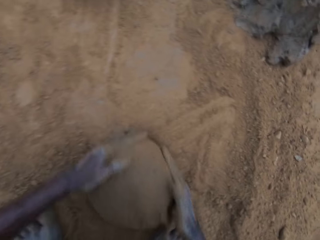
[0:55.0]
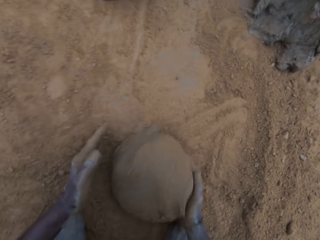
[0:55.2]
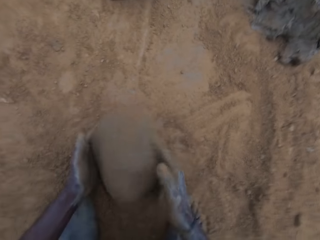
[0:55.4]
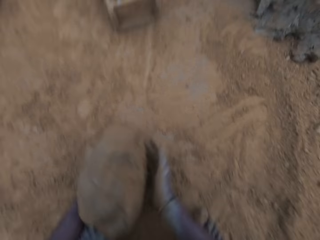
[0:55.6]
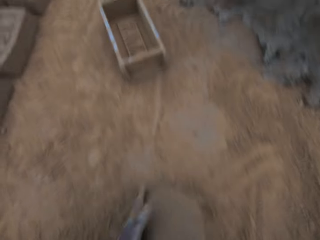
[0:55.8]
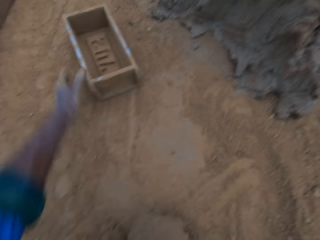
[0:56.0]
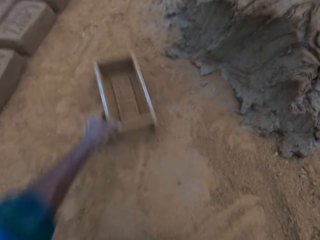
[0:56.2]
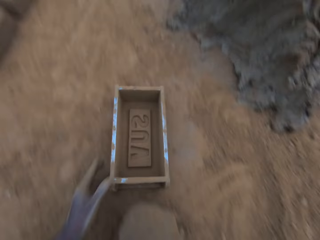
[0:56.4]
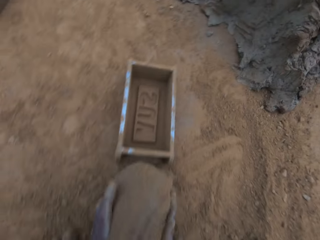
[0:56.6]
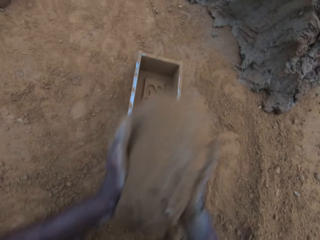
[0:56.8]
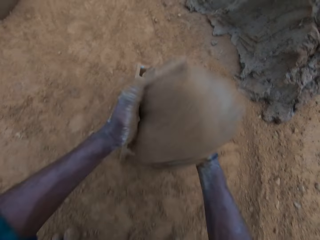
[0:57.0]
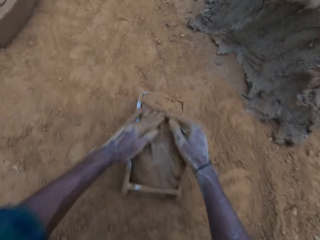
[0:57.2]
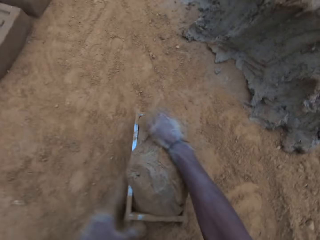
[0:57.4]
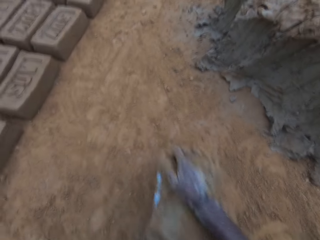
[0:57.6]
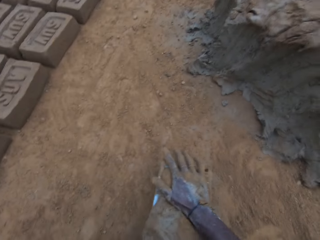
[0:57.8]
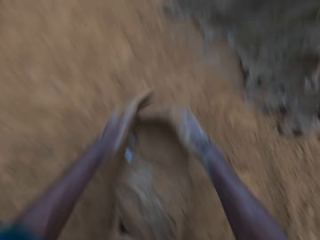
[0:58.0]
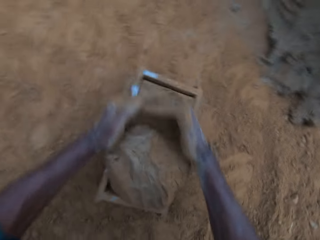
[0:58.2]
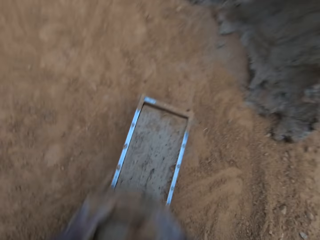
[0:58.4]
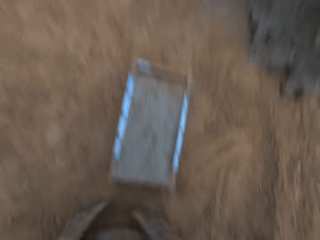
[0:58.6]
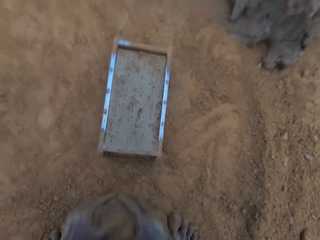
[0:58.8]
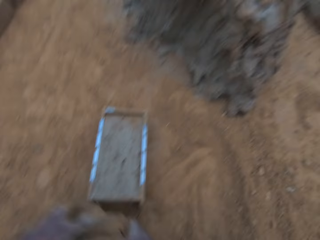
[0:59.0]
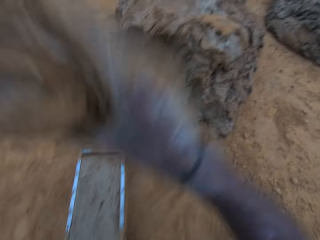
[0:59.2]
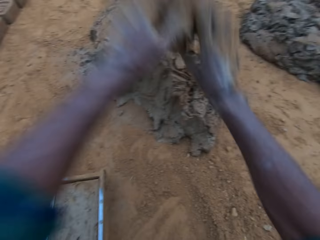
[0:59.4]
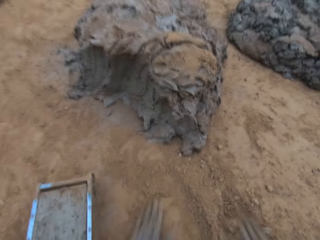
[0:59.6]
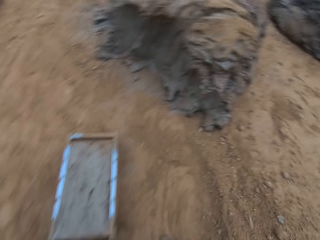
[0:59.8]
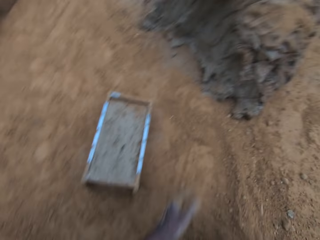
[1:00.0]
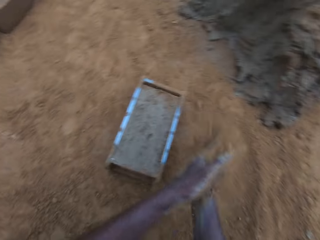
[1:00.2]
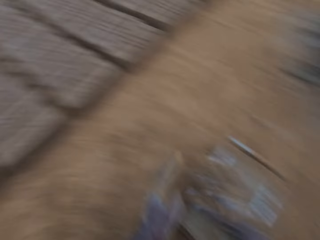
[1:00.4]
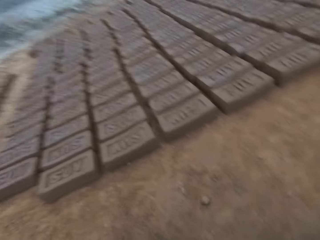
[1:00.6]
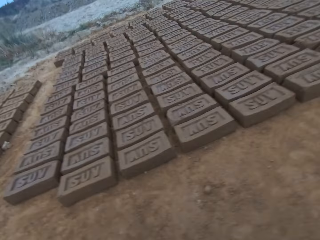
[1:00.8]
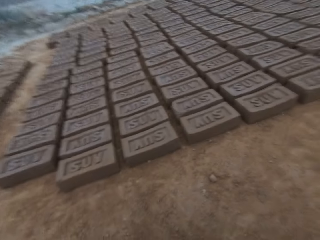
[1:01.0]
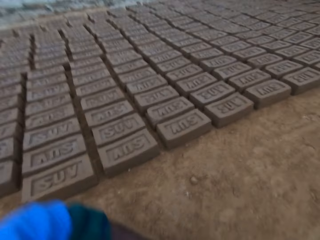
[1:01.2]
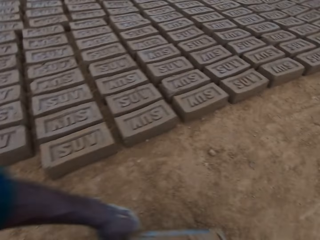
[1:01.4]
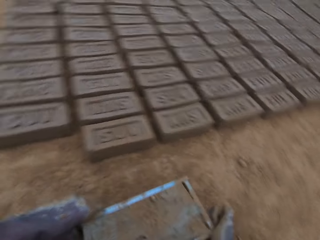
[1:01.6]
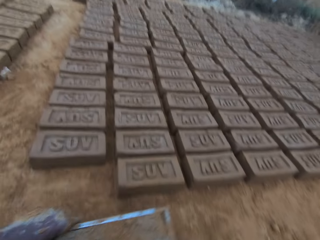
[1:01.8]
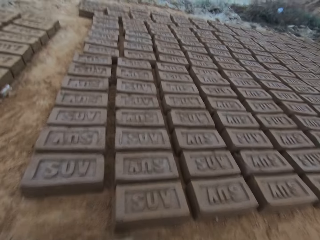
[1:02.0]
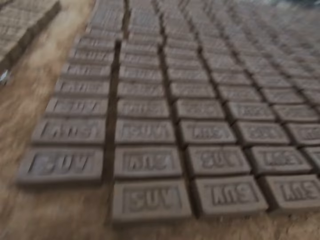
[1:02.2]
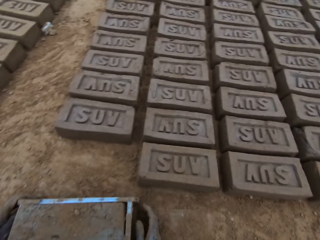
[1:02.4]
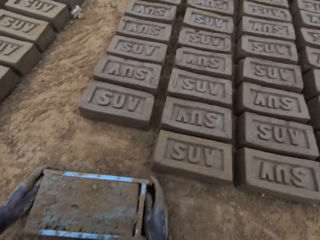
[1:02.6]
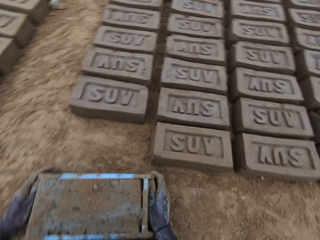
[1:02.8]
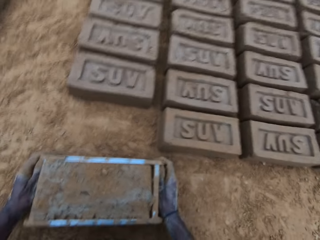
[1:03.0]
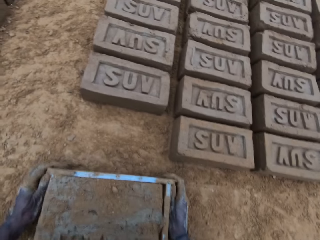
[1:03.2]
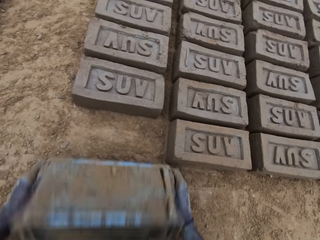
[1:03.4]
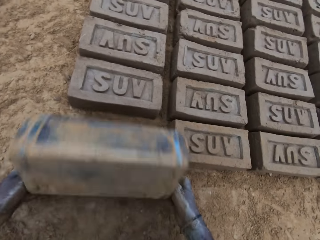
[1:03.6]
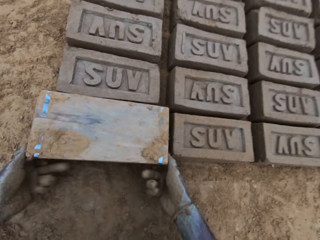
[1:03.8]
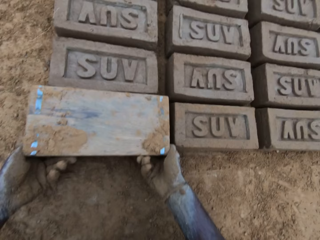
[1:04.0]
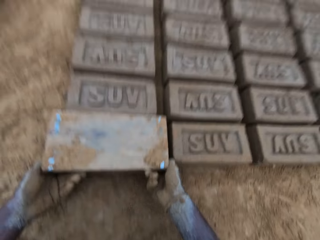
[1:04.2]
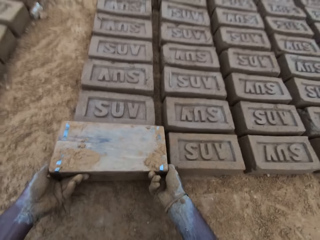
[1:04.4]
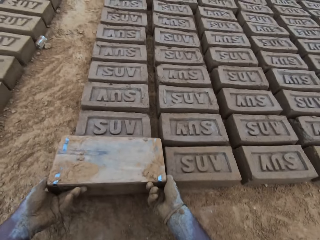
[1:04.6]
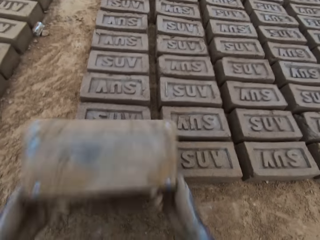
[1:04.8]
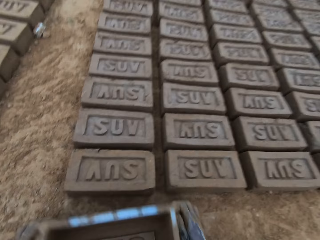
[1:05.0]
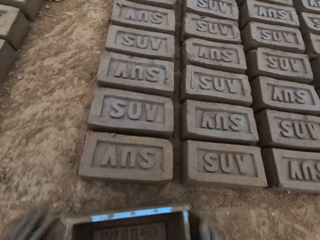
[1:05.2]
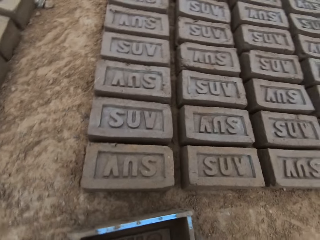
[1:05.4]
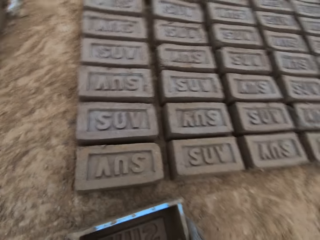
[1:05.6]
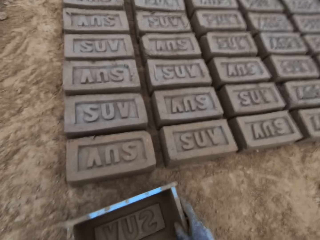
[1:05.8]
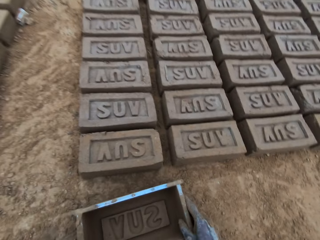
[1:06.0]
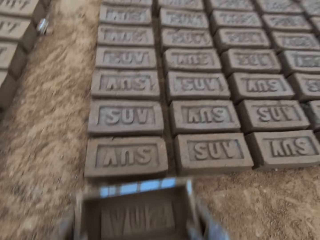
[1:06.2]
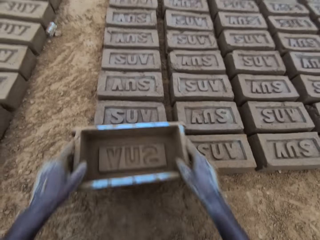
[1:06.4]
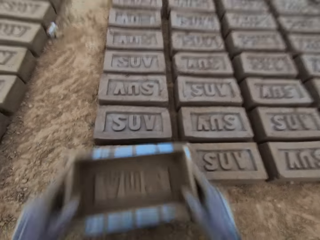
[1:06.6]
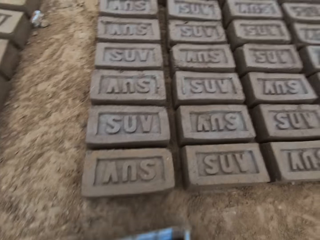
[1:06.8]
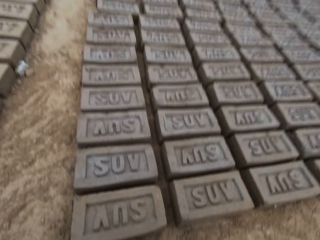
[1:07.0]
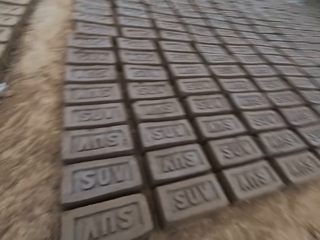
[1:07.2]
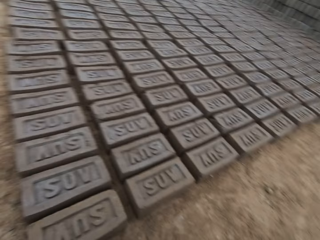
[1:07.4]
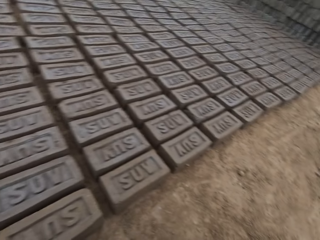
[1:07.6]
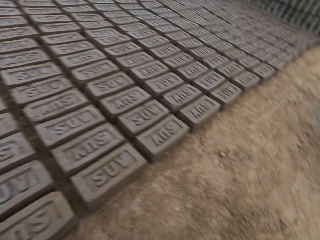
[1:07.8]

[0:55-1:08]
The camera wearer moves soil on the ground with his hand. He picks up clay from the ground. He moves the brick mold or mold container on the ground. He puts the clay in the brick mold. He removes excess clay from the brick mold. He picks up the clay from the ground. He throws the clay on the clay on the ground. He rubs the soil on his hands. He puts the brick mold on the ground. He turns the mold container upside down on the ground. He lifts the brick mold from the ground. He puts the brick mold on the ground. He raises the brick mold from the ground.

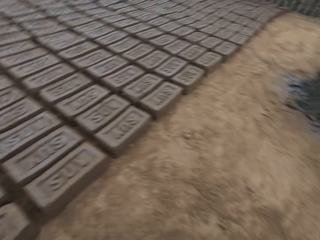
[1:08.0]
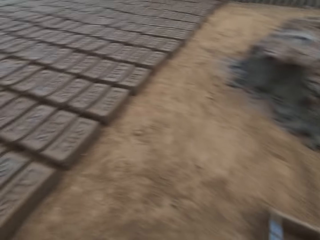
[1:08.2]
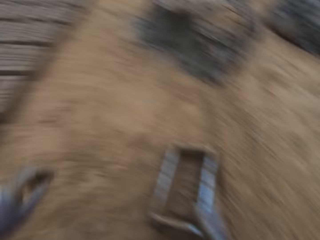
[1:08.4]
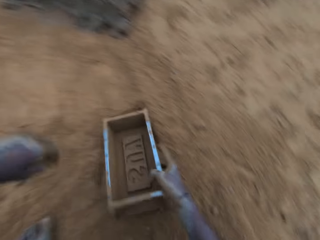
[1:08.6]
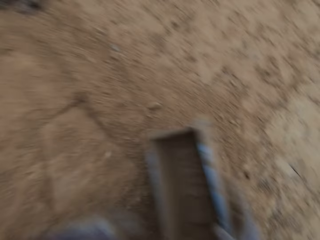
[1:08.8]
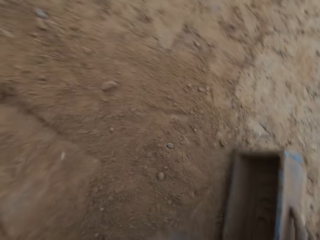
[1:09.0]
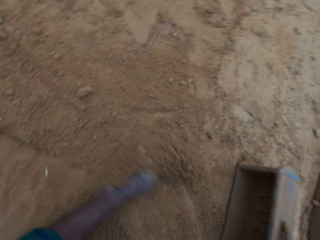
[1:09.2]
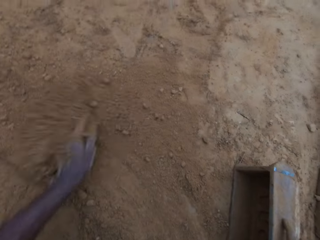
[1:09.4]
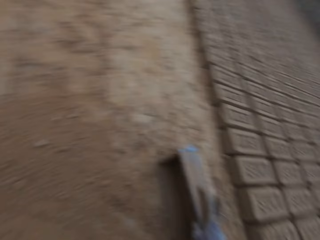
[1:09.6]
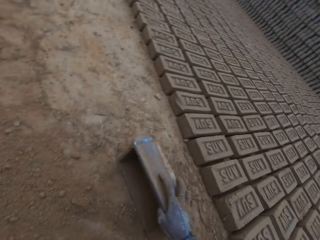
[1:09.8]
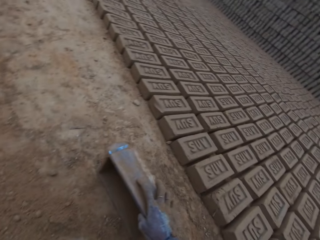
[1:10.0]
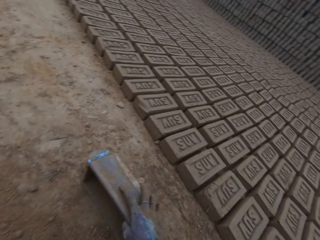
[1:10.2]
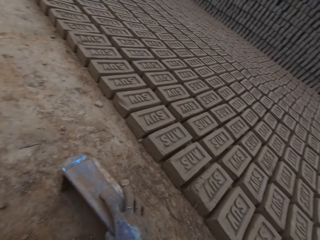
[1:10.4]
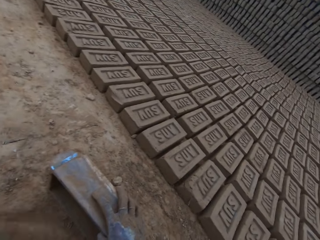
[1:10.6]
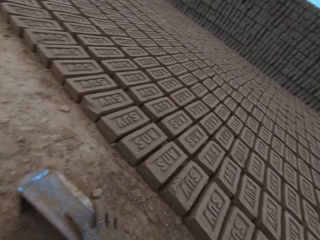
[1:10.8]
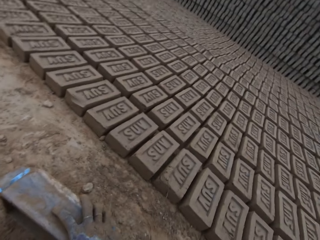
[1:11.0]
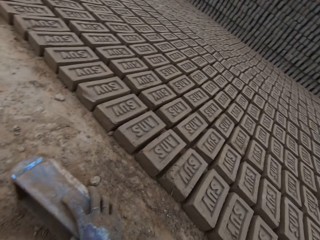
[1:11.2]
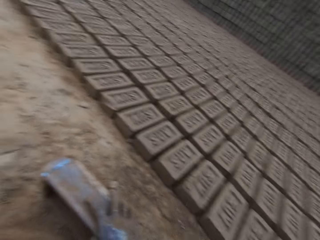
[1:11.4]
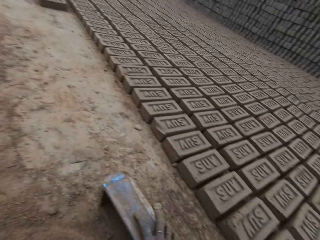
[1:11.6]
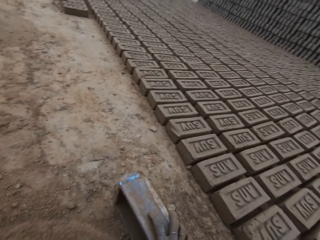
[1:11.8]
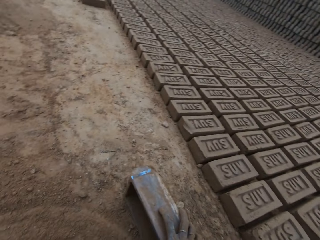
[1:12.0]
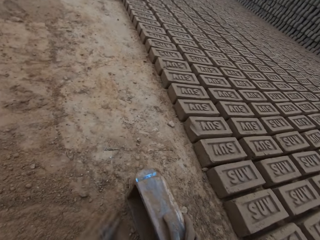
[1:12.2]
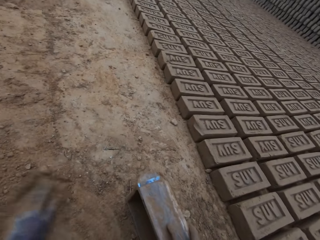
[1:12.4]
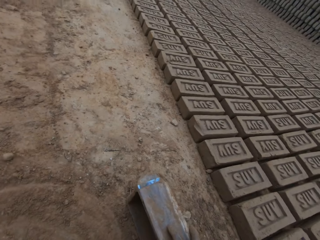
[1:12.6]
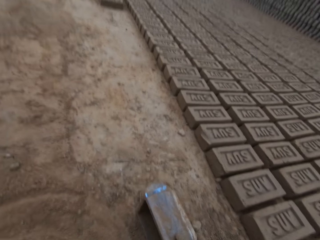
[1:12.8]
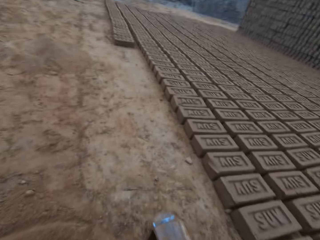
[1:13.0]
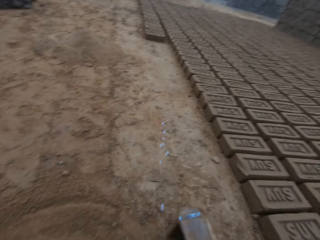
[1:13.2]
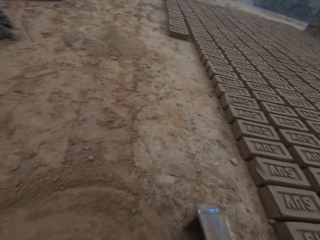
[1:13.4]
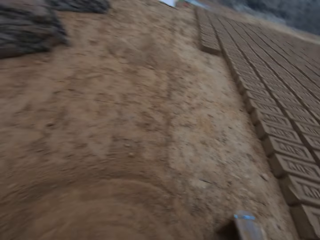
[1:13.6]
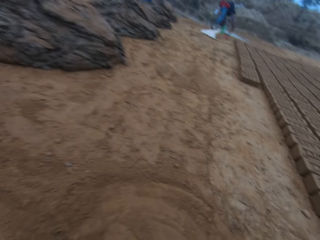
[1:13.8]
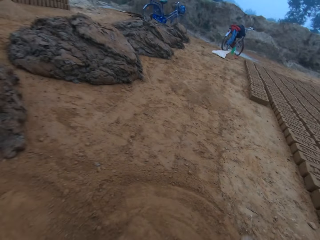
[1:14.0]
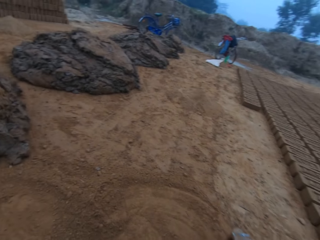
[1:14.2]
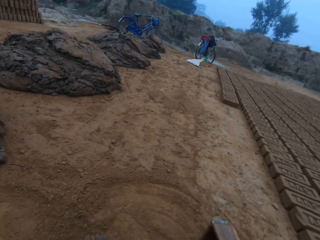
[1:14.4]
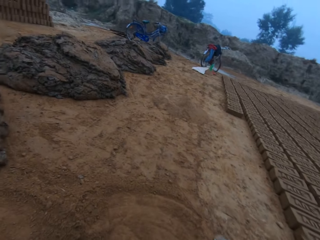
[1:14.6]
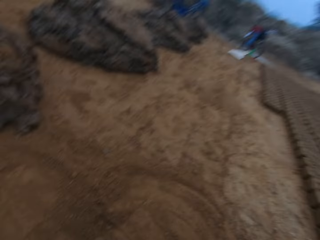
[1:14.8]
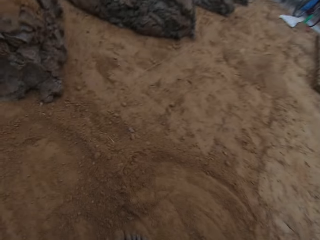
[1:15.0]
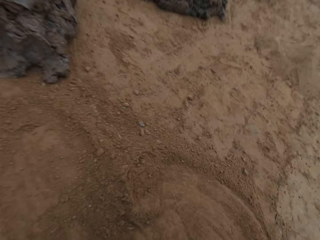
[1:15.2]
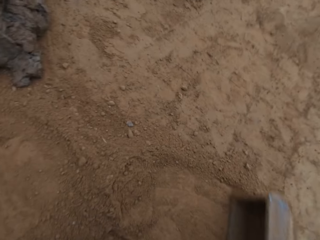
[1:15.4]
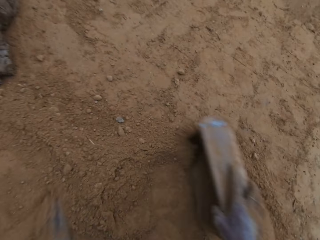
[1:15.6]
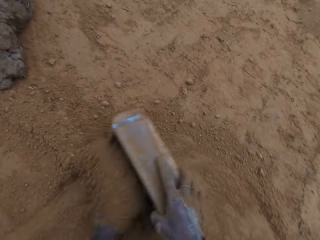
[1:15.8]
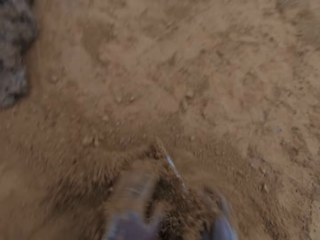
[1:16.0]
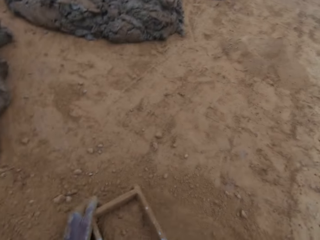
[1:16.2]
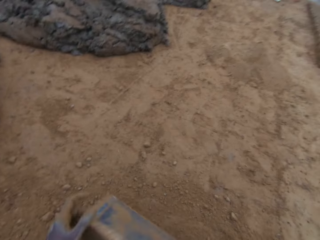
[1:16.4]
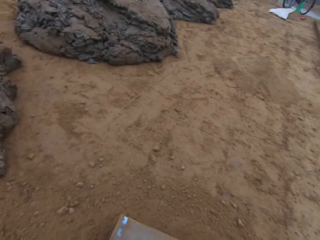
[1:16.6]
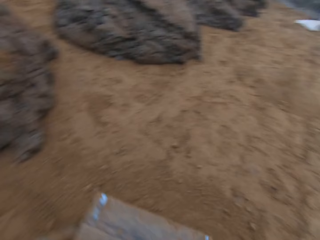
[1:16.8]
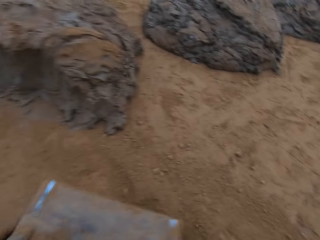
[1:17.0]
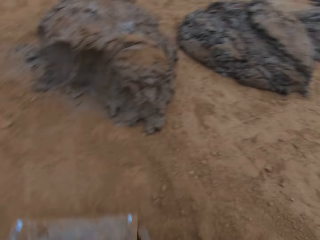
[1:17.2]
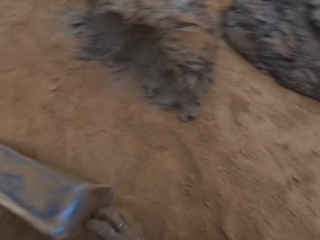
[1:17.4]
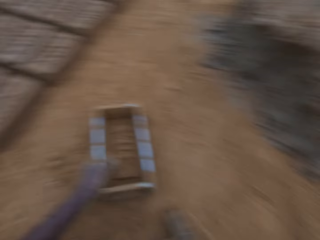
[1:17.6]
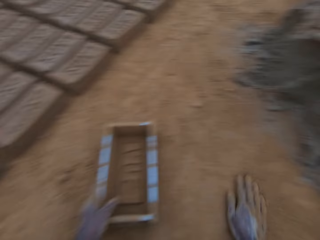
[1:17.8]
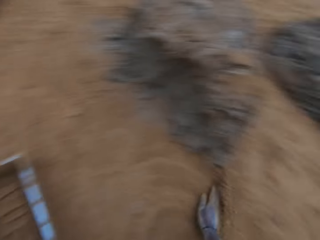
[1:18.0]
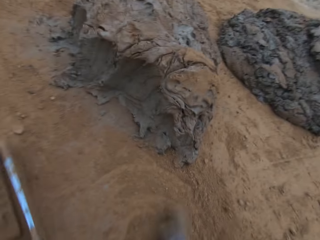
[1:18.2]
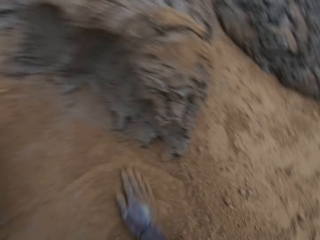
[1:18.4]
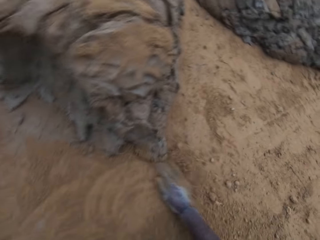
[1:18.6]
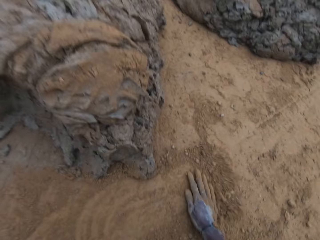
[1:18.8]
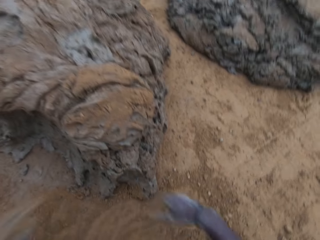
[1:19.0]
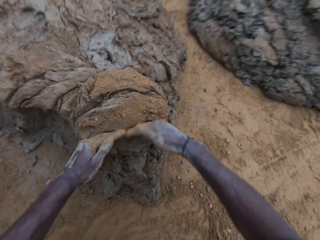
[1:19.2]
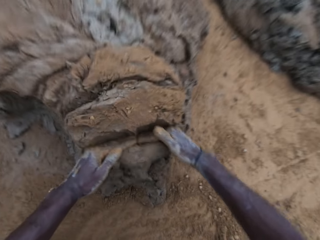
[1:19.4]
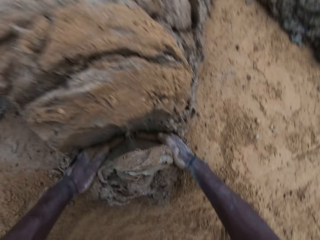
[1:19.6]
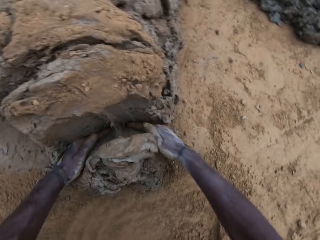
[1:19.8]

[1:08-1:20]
The camera wearer picks up clay from the ground. He moves soil on the ground with his hand. He packs sand together with his hands. He spits on the ground. He moves the sand into the mold container or brick mold with his hands. He pours the soil on the ground. He picks up the brick mold from the ground, puts the brick mold on the ground, moves the soil on the ground with his hand and moves the brick mold on the ground. He cuts some mortar from the big lump. He fetches the clay from the ground with his hands.
